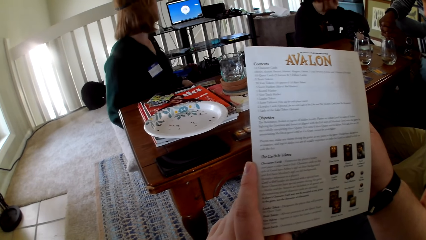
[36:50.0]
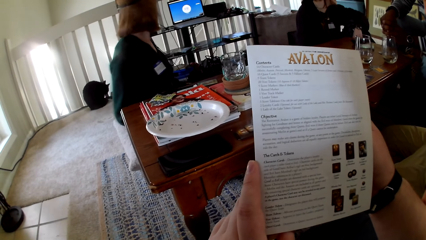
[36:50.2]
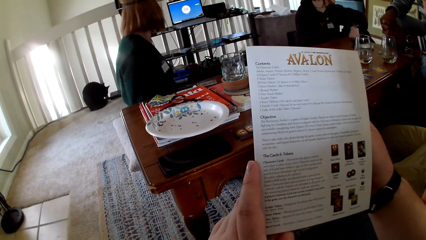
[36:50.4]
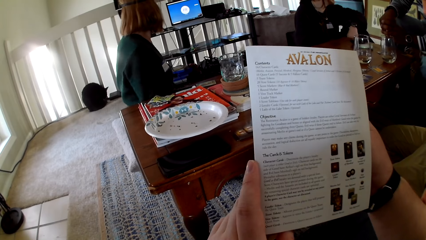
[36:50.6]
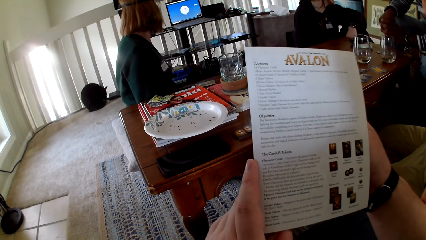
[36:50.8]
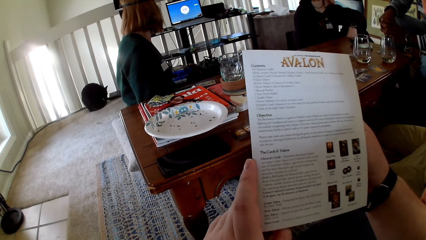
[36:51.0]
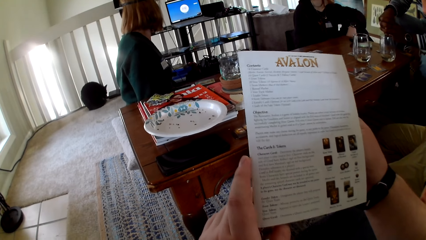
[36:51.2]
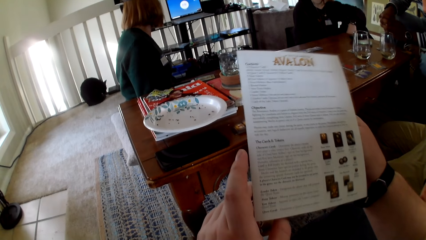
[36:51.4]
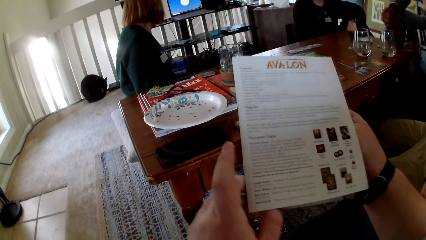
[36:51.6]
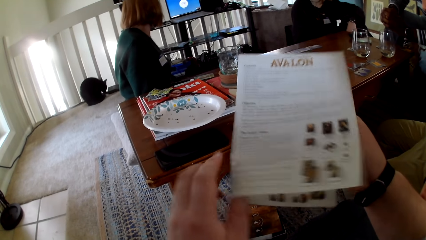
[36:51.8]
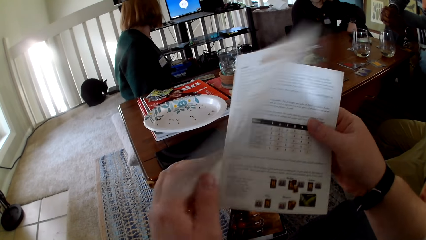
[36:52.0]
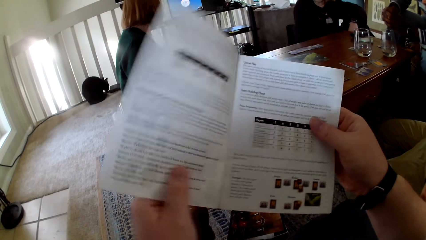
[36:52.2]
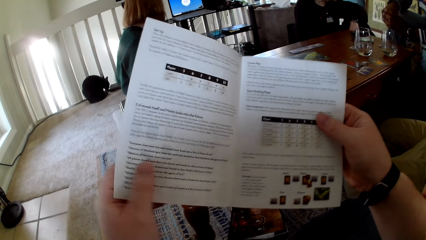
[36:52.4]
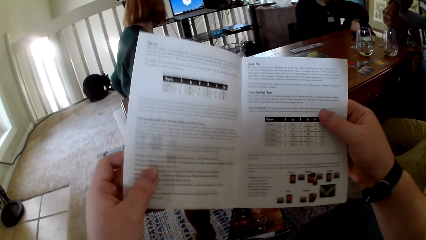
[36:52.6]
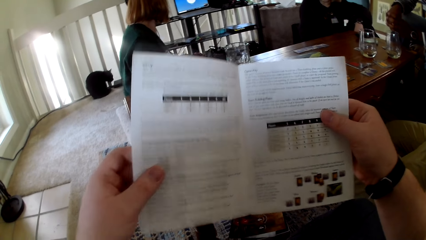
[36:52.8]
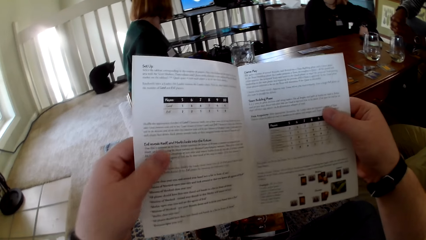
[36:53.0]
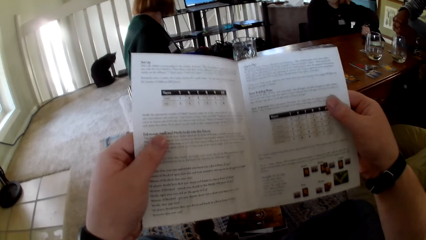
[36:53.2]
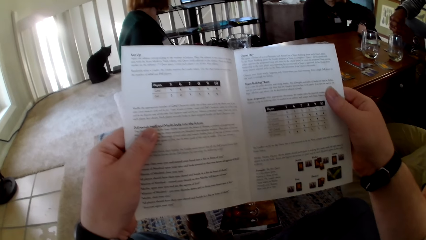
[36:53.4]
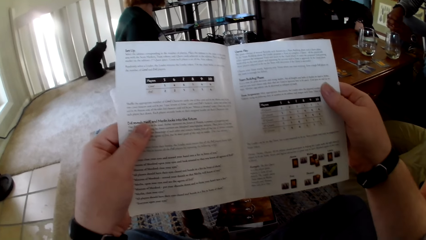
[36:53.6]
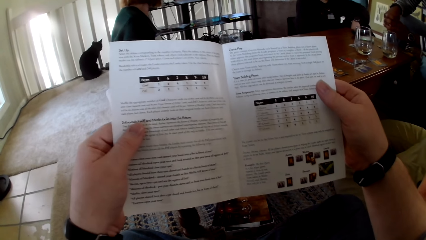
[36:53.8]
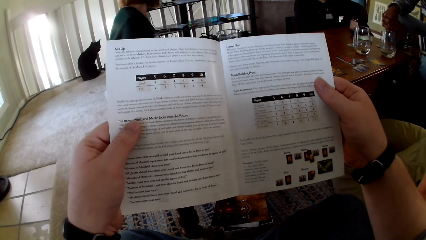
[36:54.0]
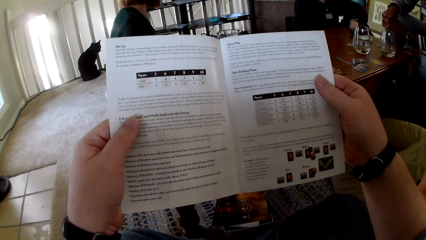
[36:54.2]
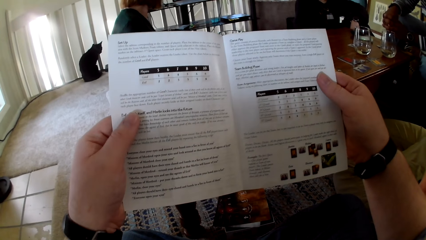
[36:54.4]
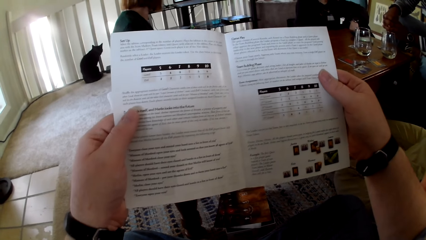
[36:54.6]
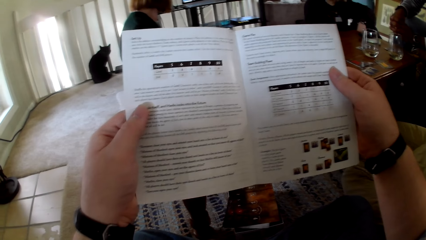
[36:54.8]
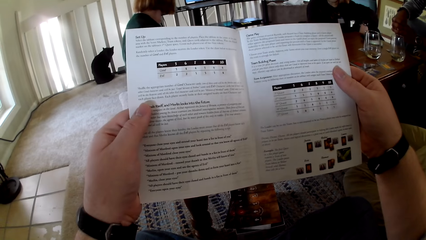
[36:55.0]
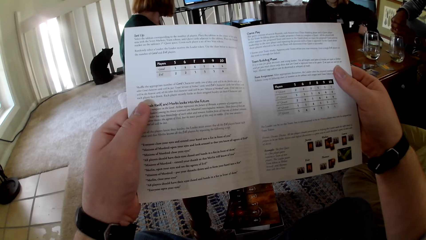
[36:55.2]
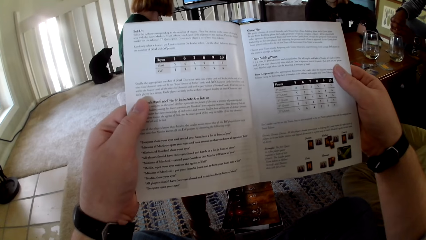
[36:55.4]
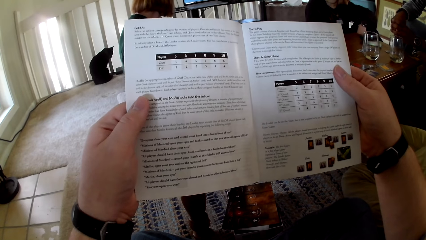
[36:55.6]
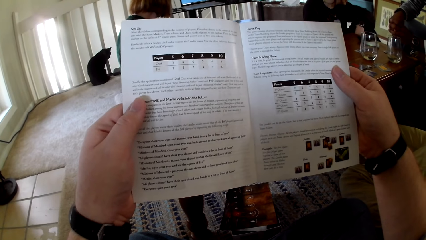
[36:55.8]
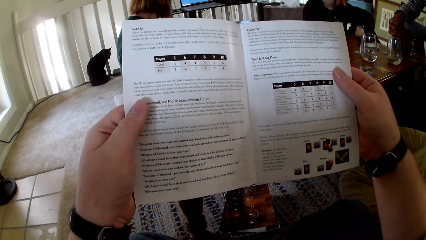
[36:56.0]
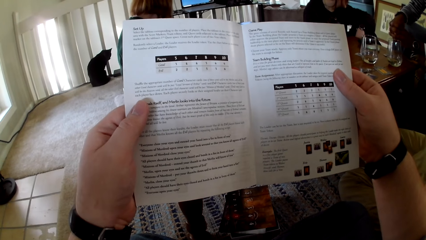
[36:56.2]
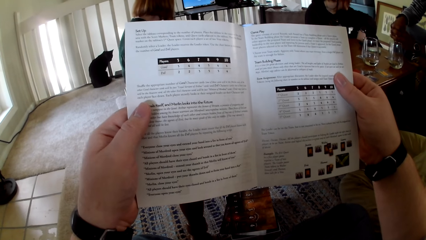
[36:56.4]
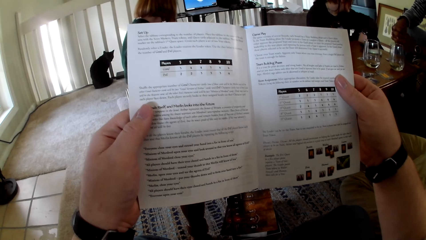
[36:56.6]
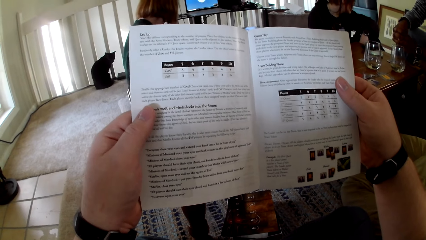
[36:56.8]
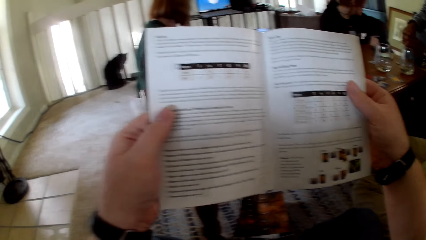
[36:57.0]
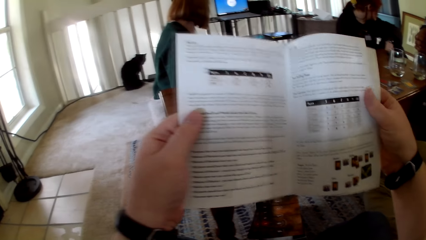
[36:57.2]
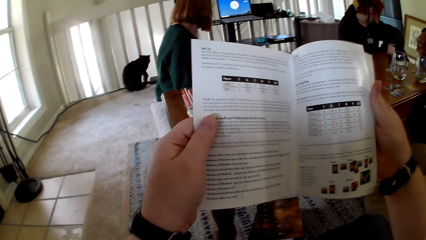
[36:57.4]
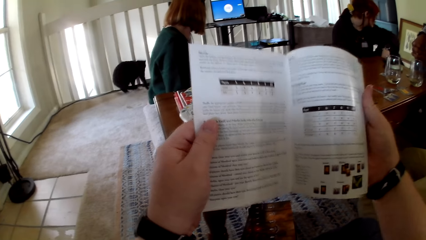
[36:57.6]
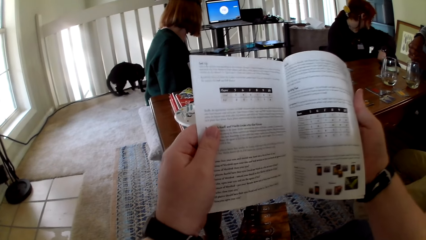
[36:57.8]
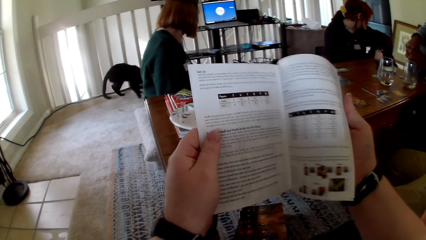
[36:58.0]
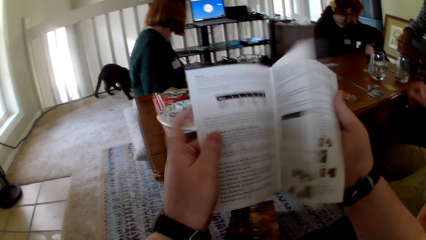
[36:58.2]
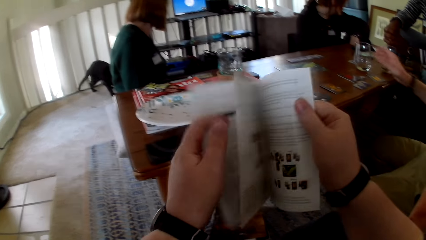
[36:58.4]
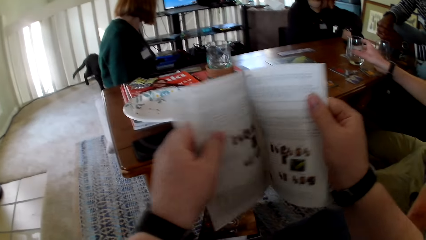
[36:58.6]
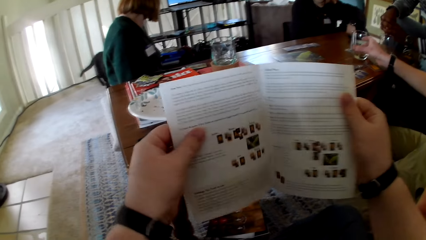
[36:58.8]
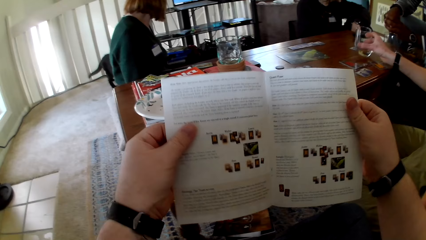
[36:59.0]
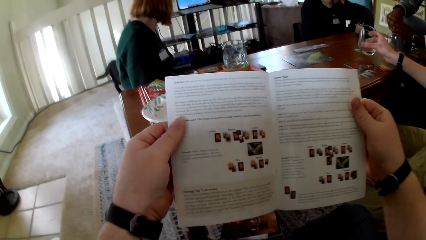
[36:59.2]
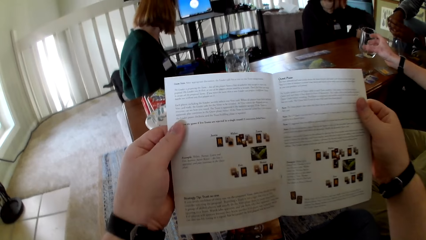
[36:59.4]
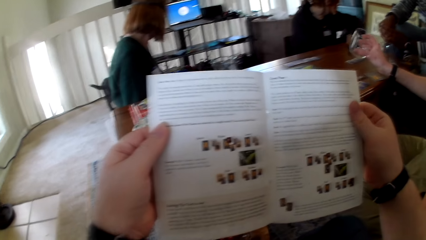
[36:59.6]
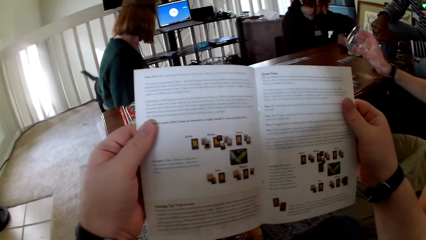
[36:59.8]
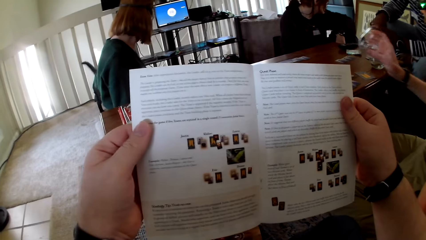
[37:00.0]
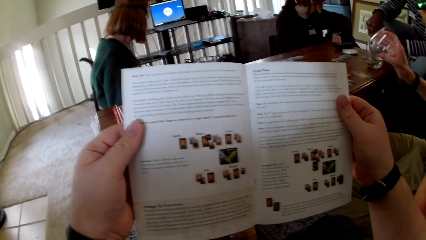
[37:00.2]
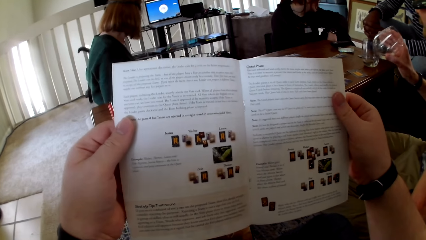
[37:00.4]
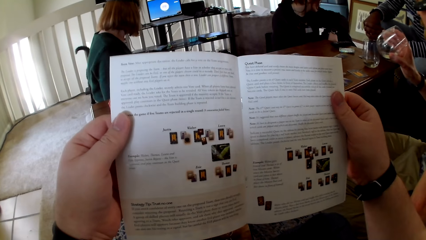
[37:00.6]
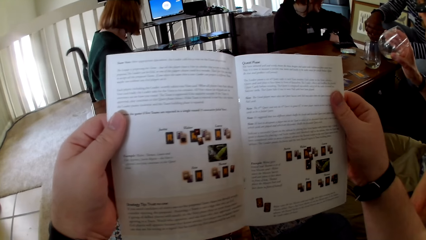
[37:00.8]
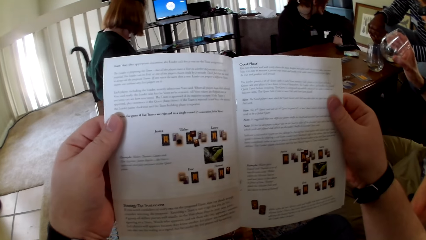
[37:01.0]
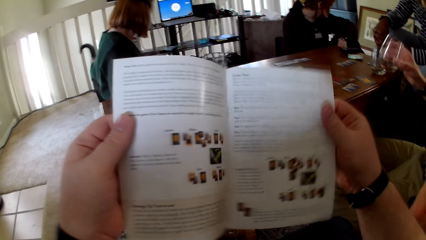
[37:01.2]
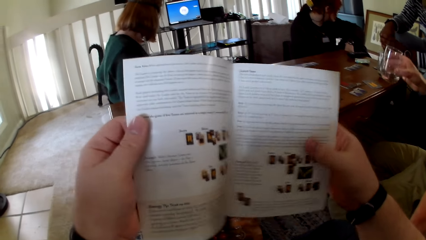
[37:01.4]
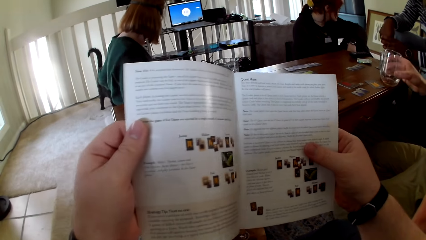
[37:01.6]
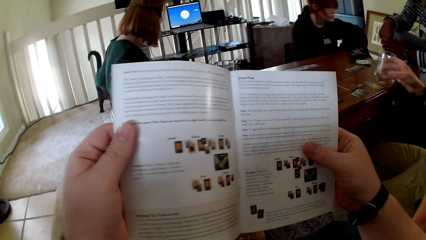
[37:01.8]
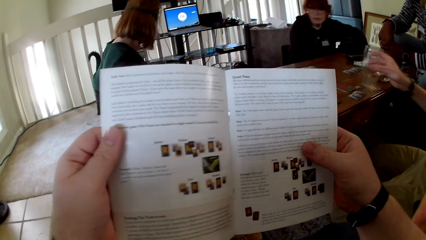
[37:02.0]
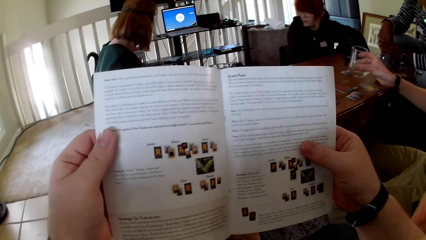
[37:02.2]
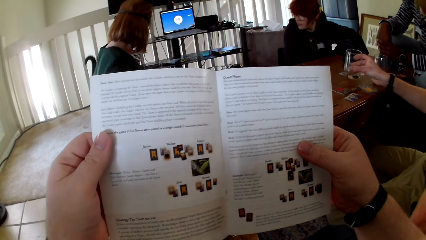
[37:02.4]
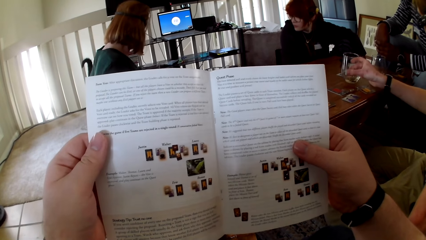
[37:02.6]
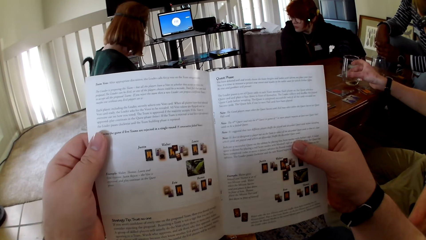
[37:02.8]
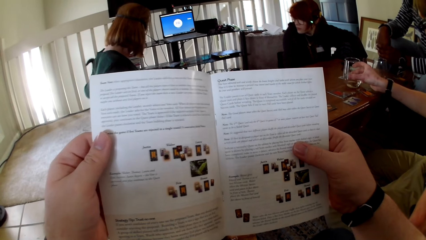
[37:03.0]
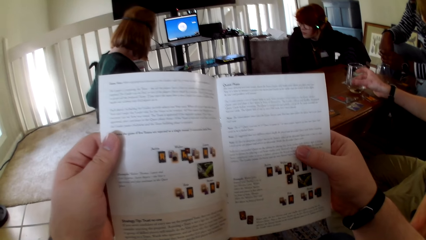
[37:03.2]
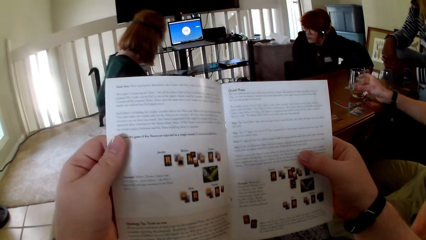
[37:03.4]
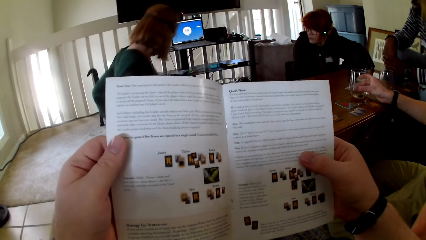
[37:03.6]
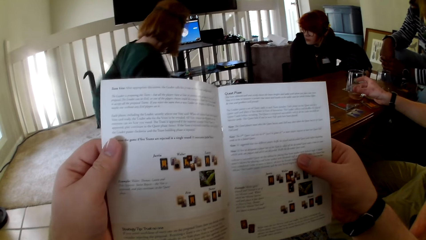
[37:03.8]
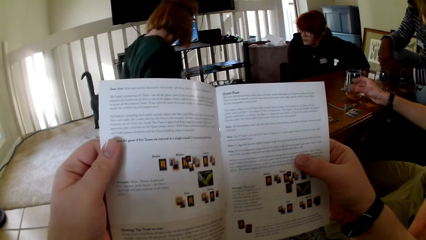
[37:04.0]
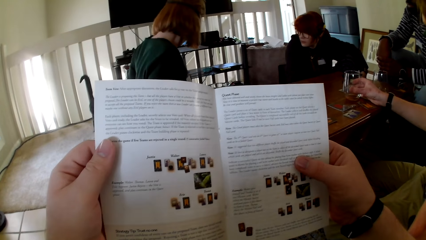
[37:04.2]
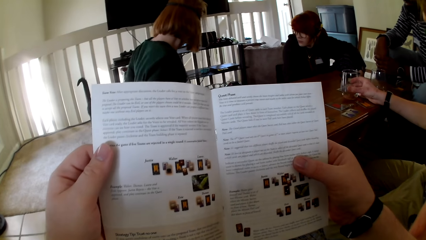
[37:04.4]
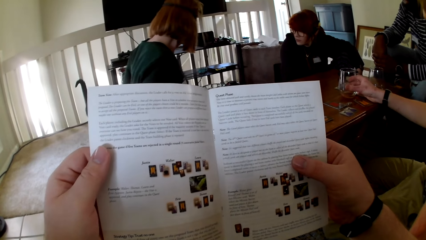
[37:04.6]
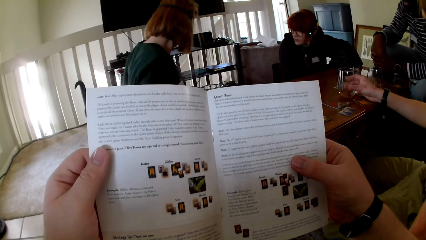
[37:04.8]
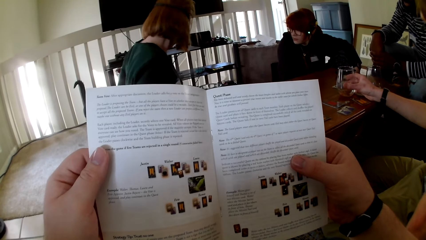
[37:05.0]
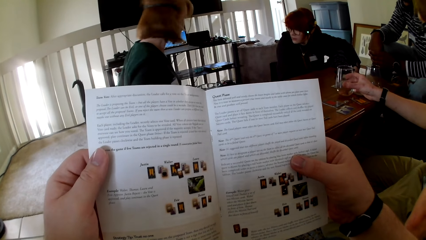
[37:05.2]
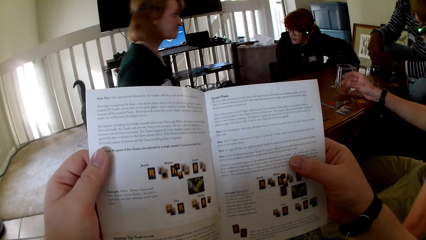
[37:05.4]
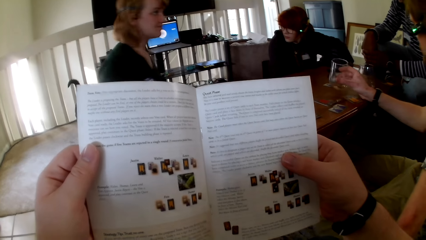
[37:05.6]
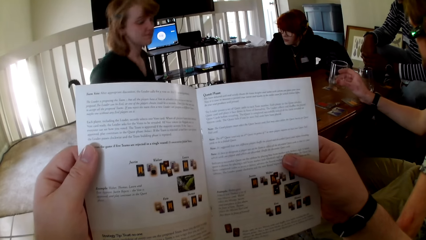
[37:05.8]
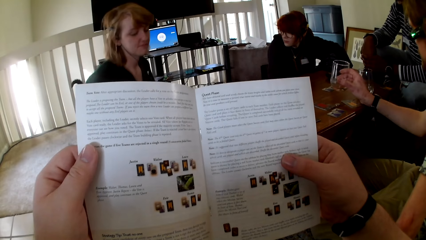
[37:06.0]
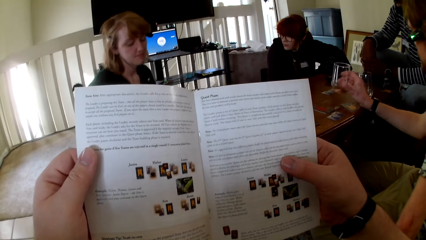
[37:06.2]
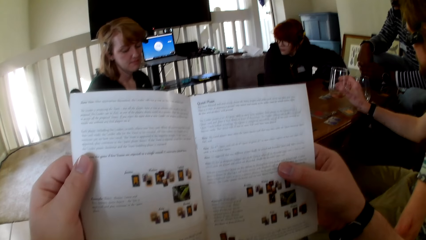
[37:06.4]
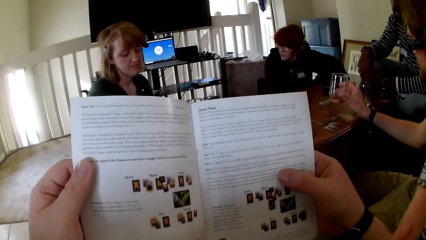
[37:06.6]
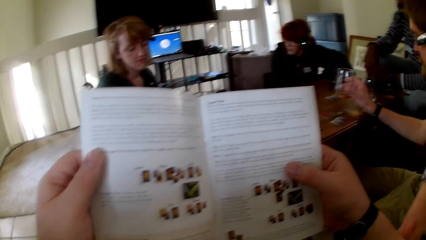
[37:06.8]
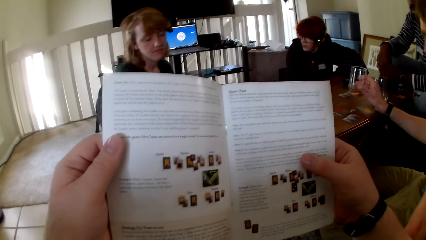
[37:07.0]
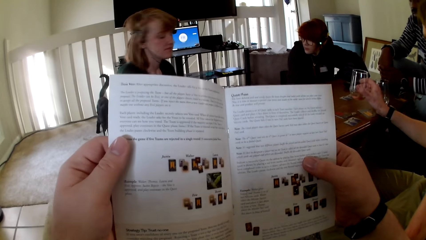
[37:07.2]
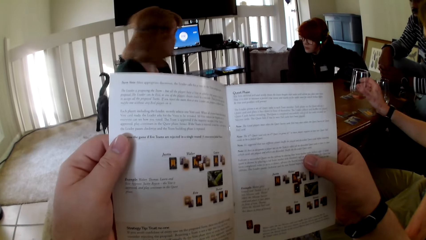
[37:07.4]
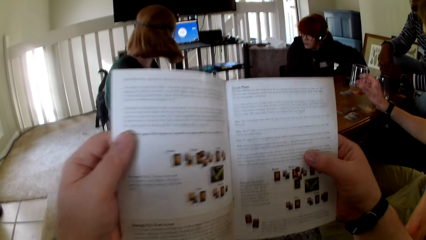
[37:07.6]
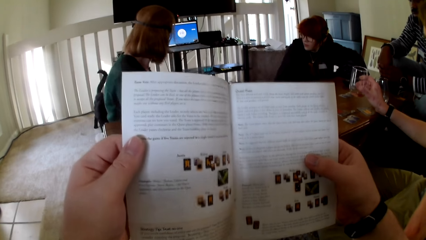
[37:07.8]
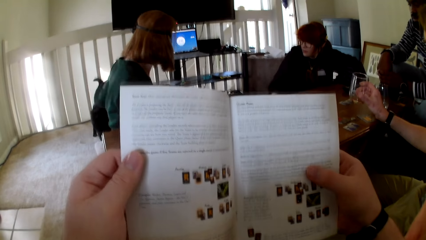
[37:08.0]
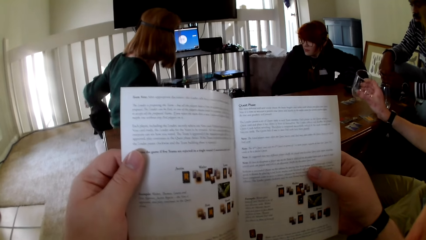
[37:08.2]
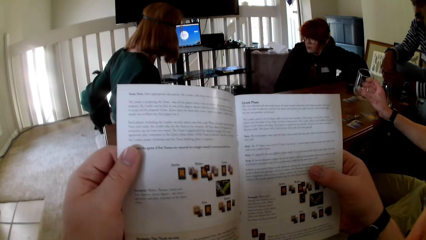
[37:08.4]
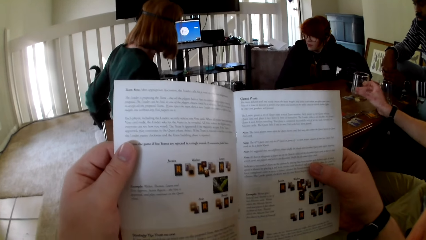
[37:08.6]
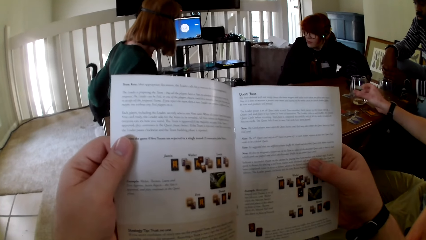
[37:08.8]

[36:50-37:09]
A woman sits on the pillow. The camera wearer reads the pamphlet. The woman looks at the laptop. The camera wearer reads the pamphlet, opens the pamphlet, touches the book, reads the pamphlet, opens the pamphlet and reads the pamphlet. A man picks a glass and touches the glass. The camera wearer reads the pamphlet and touches the book. The man puts the glass on the table. The camera wearer reads the pamphlet. The man touches the glass.
